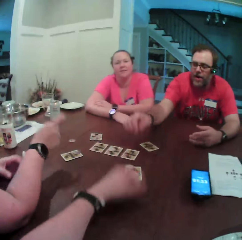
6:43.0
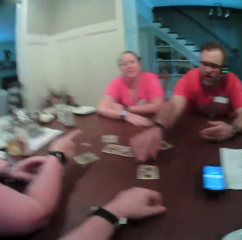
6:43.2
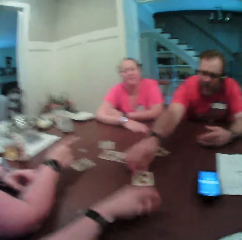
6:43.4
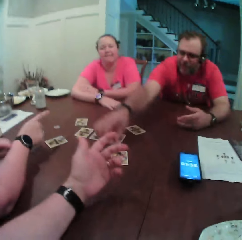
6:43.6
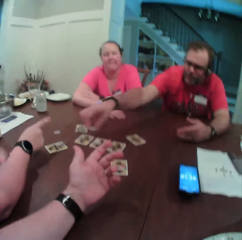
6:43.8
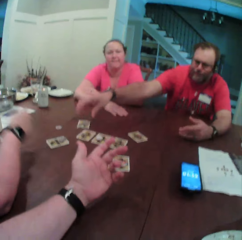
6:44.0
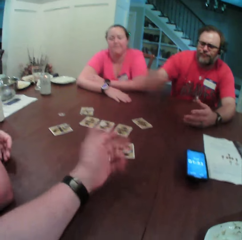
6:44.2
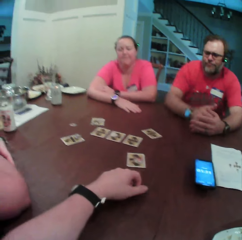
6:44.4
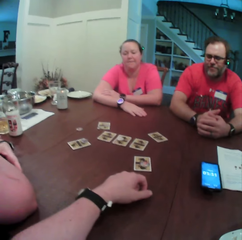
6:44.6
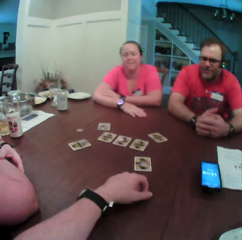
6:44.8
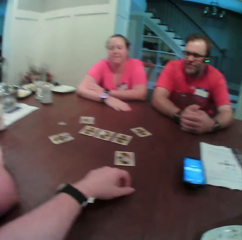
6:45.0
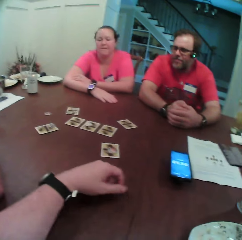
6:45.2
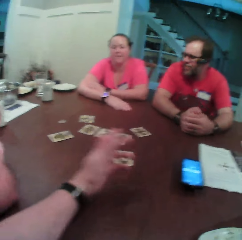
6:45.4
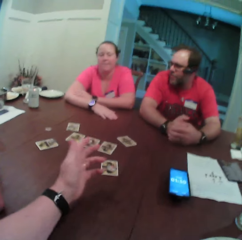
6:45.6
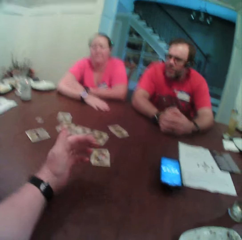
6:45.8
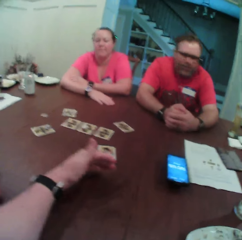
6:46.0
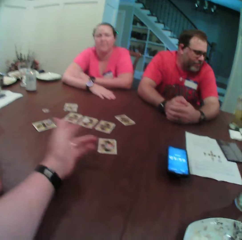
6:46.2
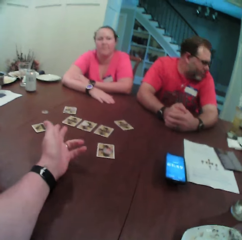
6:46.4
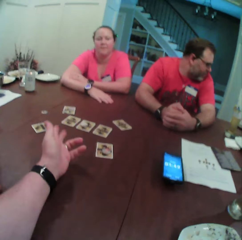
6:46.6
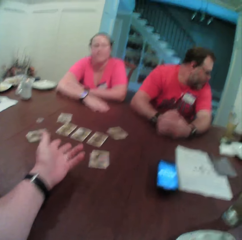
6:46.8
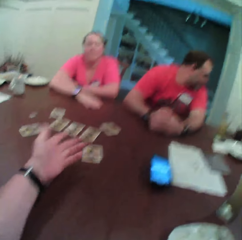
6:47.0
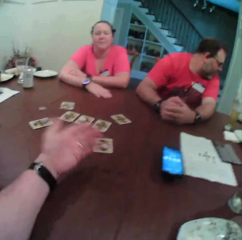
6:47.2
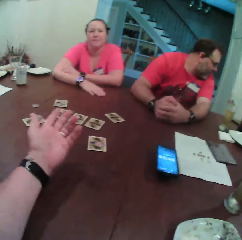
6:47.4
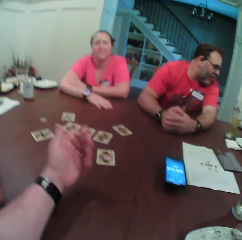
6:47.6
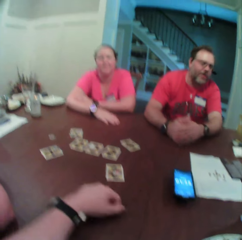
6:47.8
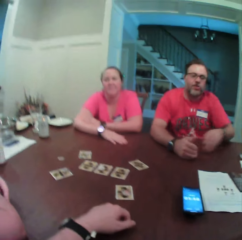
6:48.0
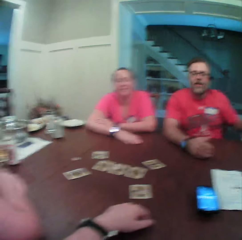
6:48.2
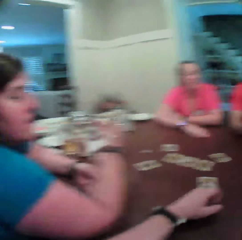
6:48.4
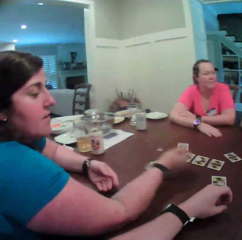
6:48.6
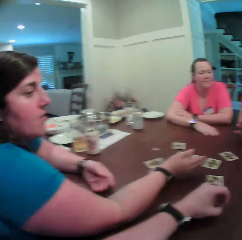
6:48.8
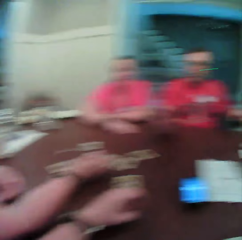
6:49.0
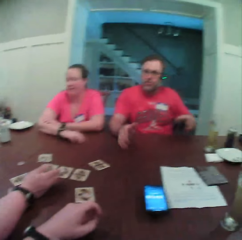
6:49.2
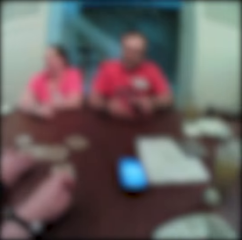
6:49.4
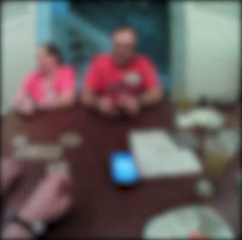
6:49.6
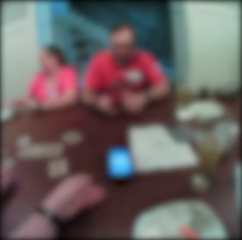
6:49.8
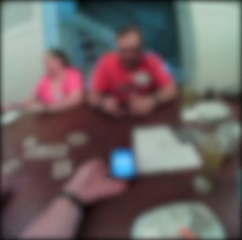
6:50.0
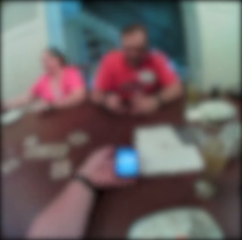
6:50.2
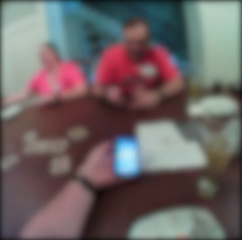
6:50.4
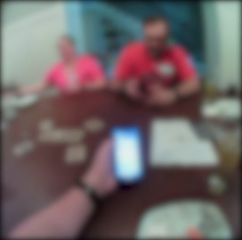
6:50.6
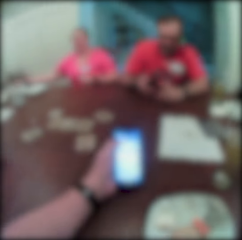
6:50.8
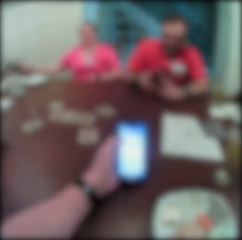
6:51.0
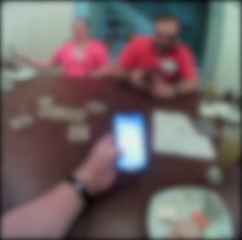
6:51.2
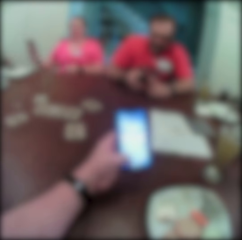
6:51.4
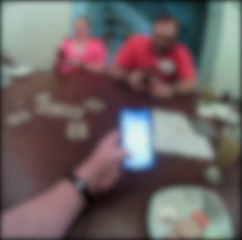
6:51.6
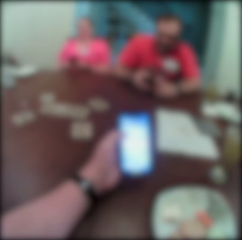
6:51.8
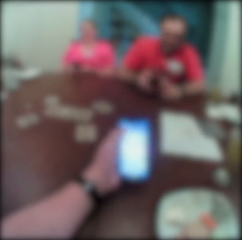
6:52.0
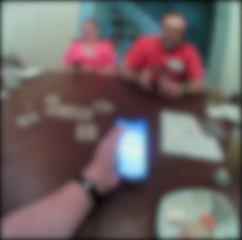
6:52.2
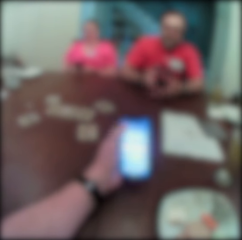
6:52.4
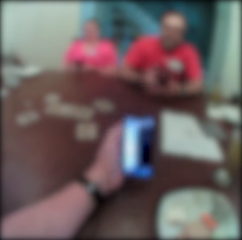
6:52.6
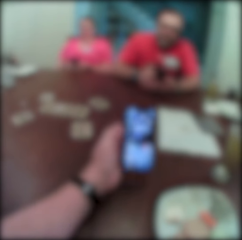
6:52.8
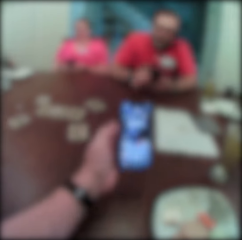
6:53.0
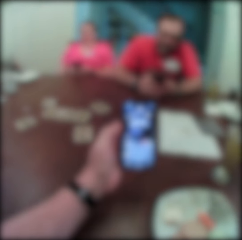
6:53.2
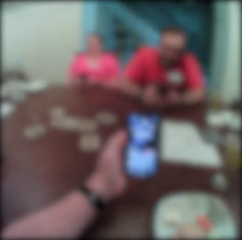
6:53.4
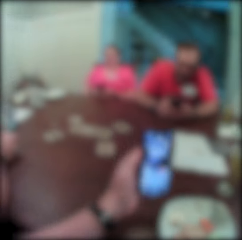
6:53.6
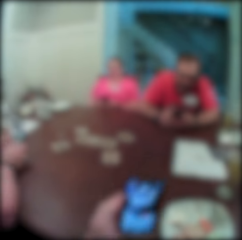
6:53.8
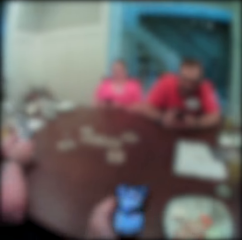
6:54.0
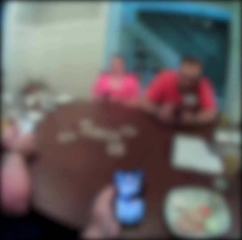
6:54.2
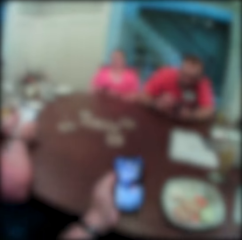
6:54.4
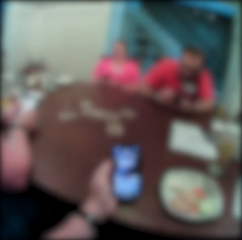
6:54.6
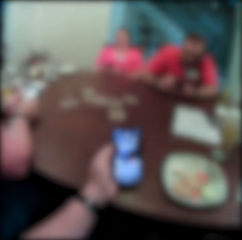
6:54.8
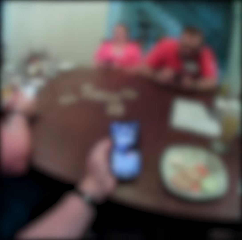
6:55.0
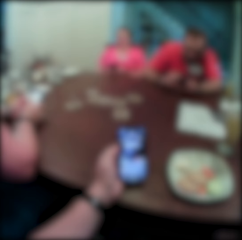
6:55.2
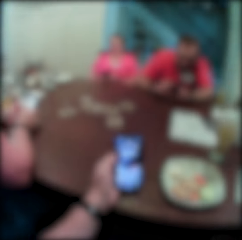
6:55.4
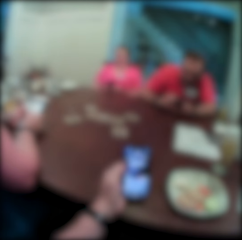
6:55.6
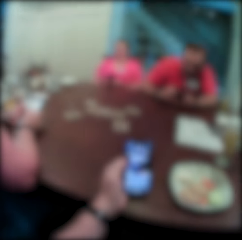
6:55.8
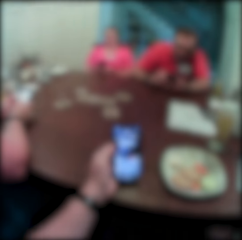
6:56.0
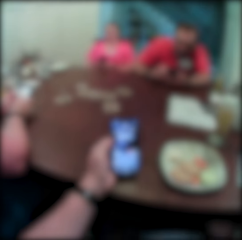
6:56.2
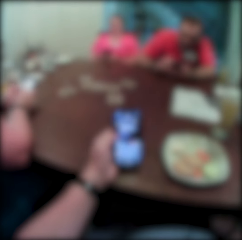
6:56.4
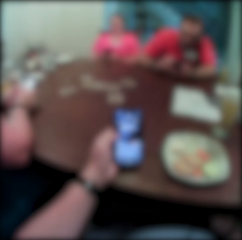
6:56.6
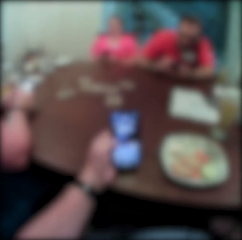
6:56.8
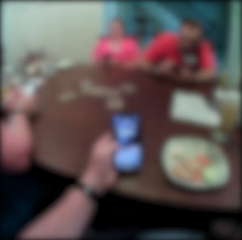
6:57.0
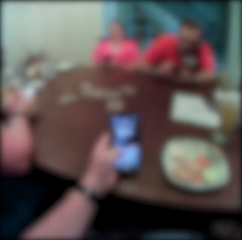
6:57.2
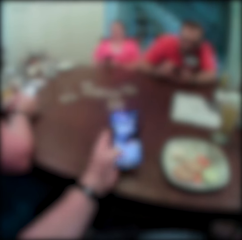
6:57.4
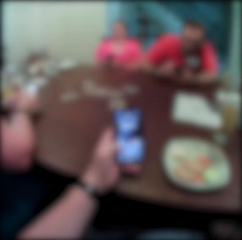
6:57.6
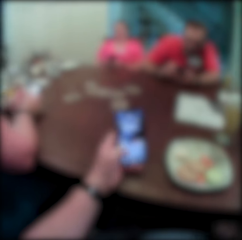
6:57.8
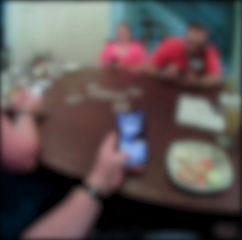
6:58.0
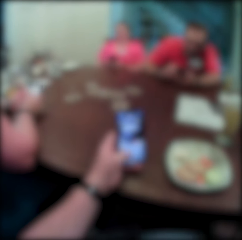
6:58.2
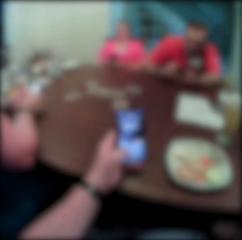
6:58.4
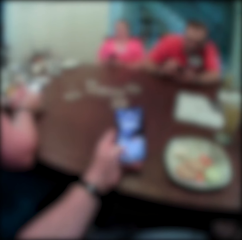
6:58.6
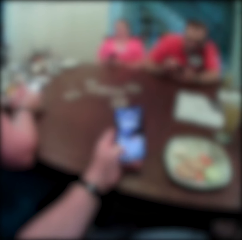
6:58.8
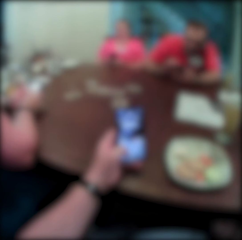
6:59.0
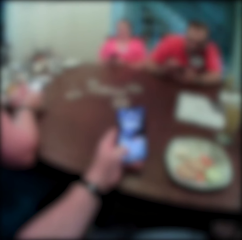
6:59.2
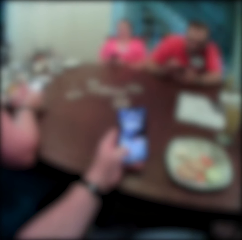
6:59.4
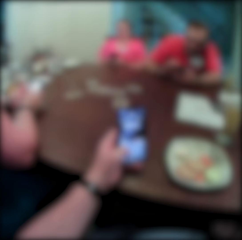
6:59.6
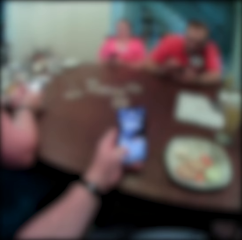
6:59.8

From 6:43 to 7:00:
The man picks the poker chip from the card on the table with his right hand. The man plays the card game and drops the poker chip on the card on the table with his right hand. The camera wearer gestures with his hands. The man picks a phone from the table with his left hand and passes the phone from his left hand to his right hand. The camera wearer picks the phone on the table with his left hand. The man holds the phone with his hands. A woman picks the phone from the table with her right hand. The man operates the phone with his hands. The woman operates the phone with her hands. The camera wearer operates the phone in his left hand with his left hand. The man passes the phone from his right hand to his left hand. Another woman operates the phone with her hands. The man operates the phone in his left hand with his right hand. The other woman operates her phone.

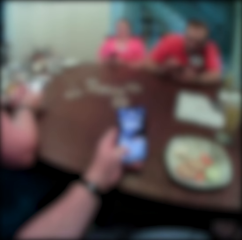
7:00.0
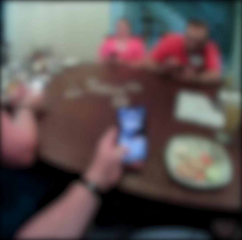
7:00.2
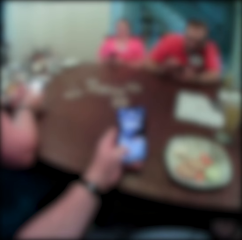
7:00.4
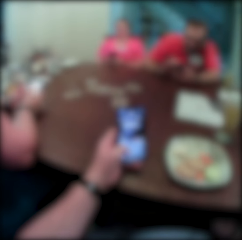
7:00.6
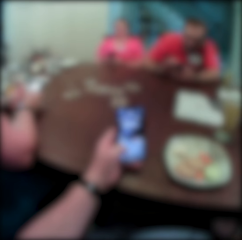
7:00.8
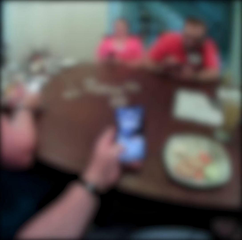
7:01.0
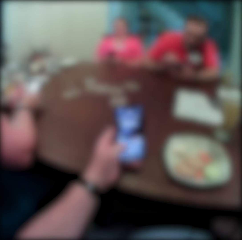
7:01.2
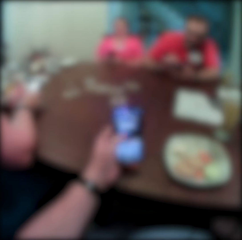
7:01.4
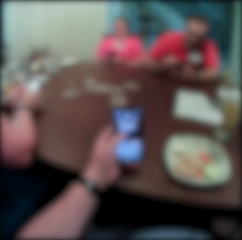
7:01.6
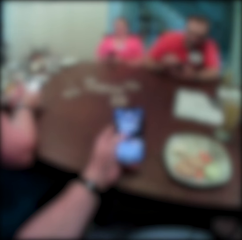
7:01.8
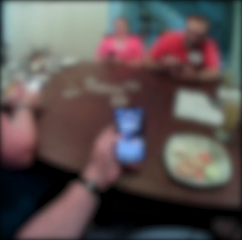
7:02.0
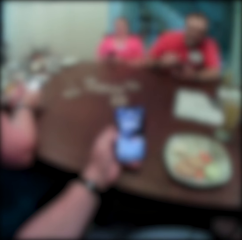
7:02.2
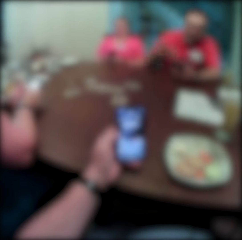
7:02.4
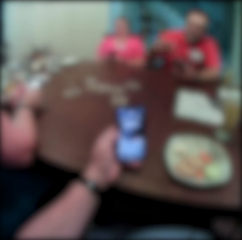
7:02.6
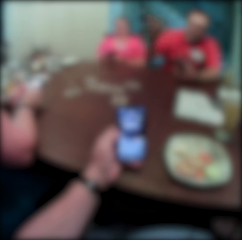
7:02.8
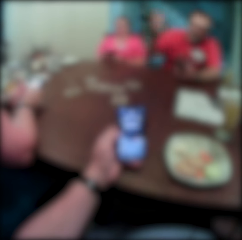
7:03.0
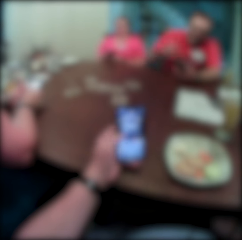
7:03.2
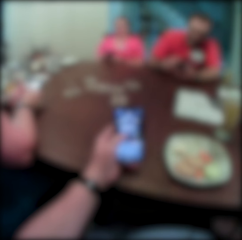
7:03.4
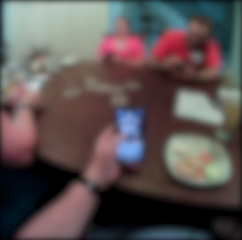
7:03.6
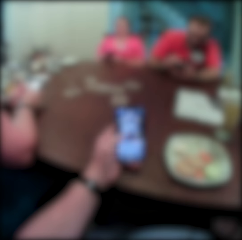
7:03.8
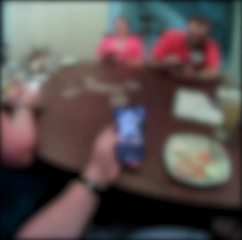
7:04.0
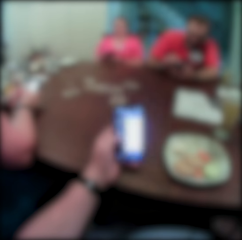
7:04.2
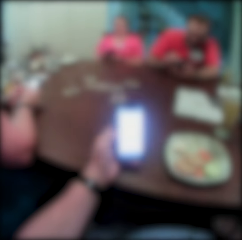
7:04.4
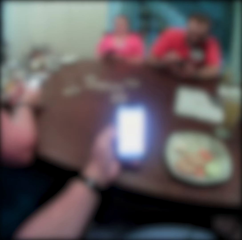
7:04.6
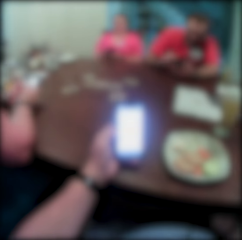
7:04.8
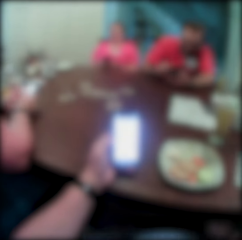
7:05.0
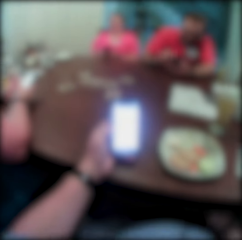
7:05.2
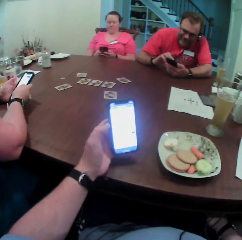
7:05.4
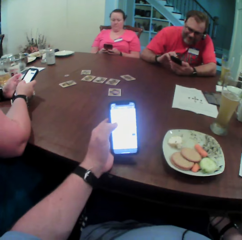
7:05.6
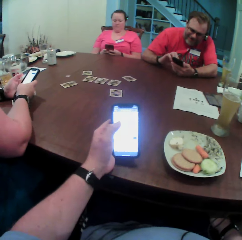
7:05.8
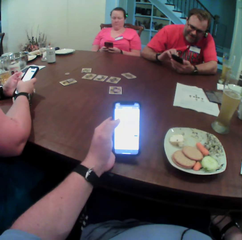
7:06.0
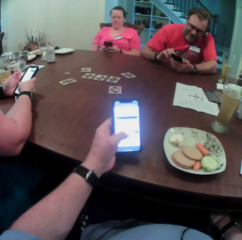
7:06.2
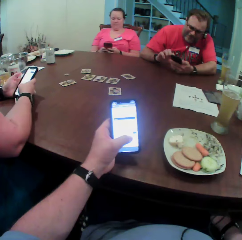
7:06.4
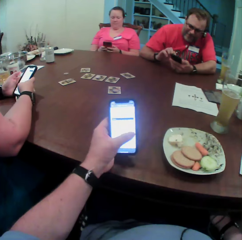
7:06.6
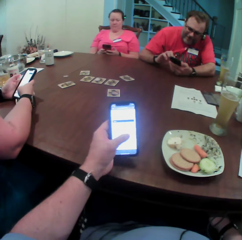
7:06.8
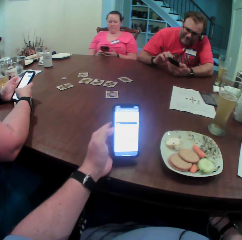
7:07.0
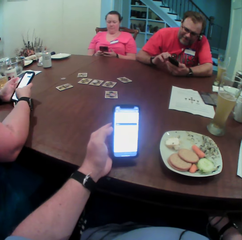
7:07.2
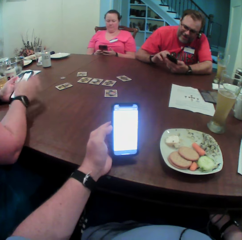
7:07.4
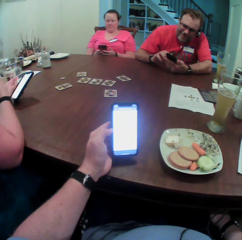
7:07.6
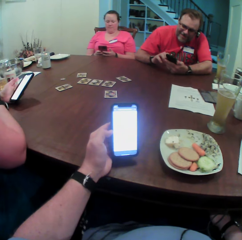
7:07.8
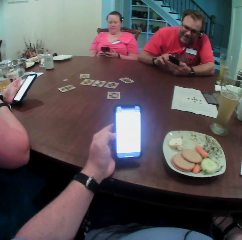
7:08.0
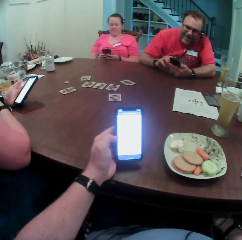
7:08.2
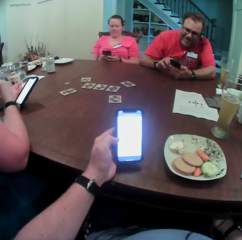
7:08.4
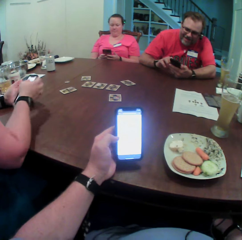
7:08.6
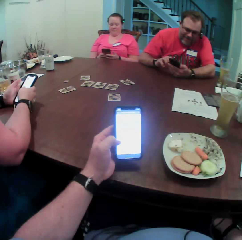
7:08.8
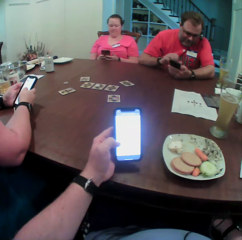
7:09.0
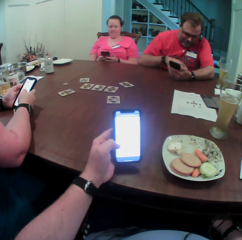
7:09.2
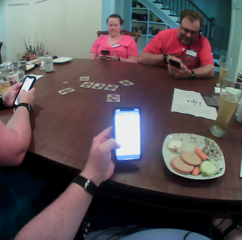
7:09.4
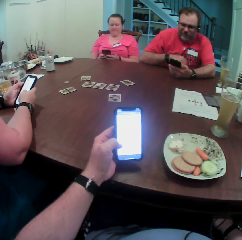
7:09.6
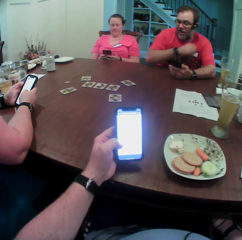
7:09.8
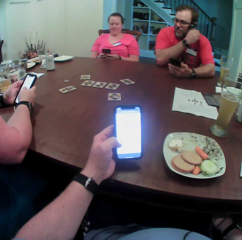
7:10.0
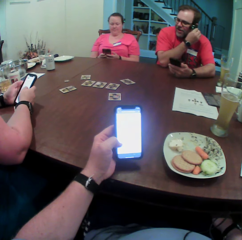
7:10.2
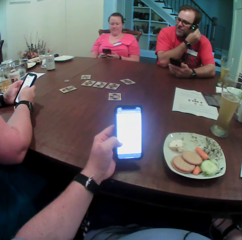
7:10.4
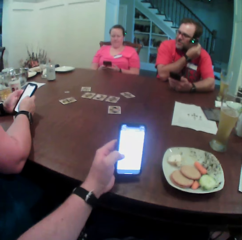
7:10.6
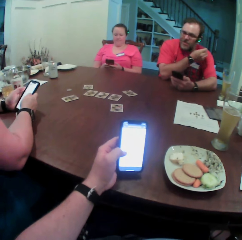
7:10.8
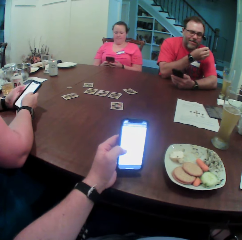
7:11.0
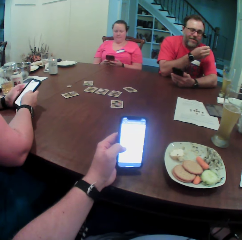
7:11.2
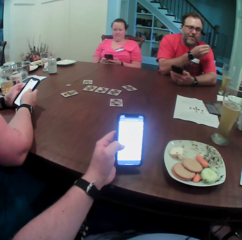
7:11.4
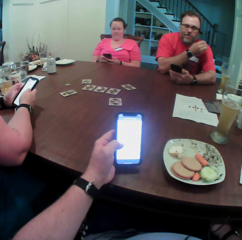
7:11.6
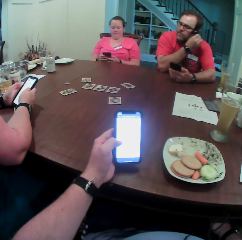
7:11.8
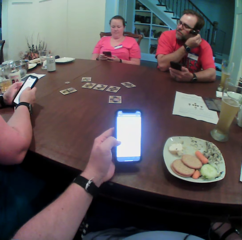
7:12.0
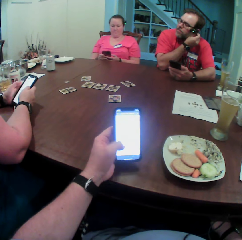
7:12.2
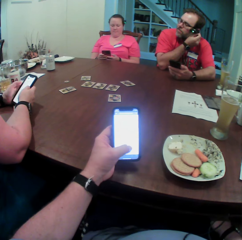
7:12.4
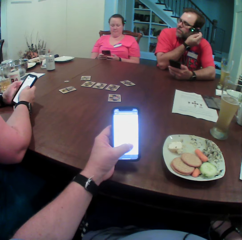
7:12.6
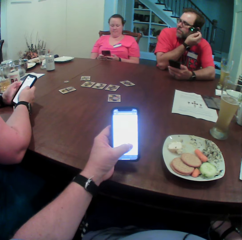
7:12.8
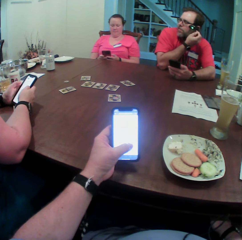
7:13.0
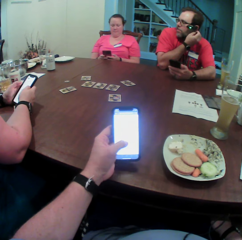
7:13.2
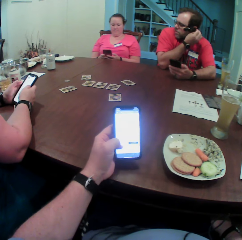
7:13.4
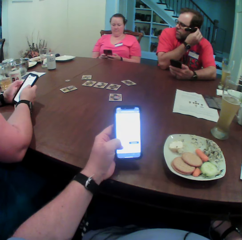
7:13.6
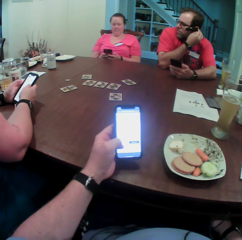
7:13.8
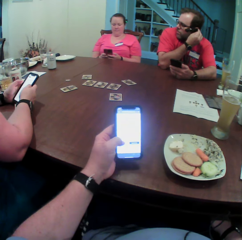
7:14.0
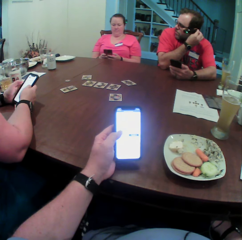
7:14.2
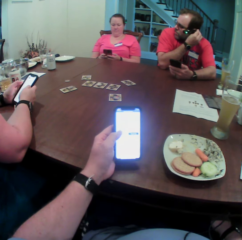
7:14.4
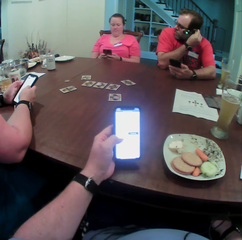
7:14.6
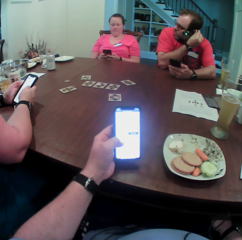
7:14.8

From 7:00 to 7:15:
The man raises his right hand and operates the phone in his left hand with his right hand. The woman touches her face with her right hand and holds the phone with her hands. The man picks an earpiece from the table with his right hand, puts the earpiece in his left ear with his right hand, and removes the earpiece from his left ear with his right hand. The man adjusts the earphone on his ears. The man puts the earpiece in his left ear with his right hand.
